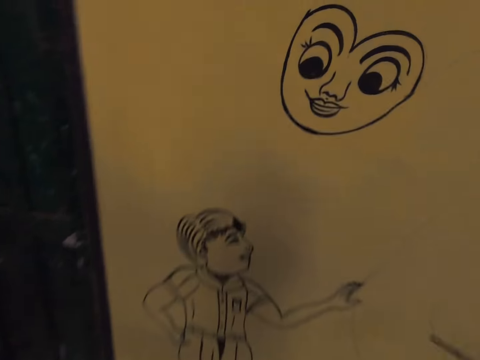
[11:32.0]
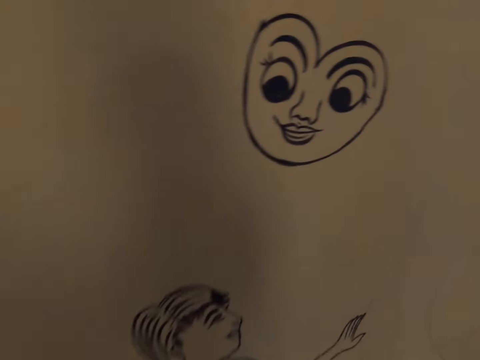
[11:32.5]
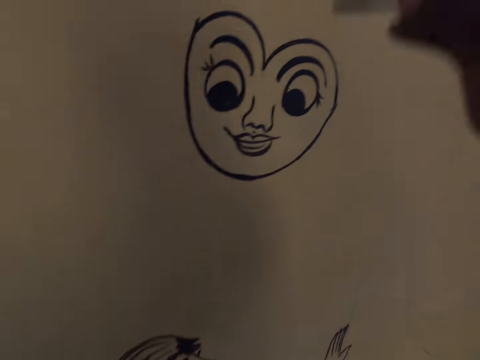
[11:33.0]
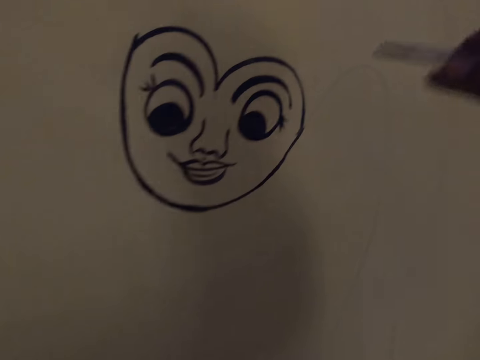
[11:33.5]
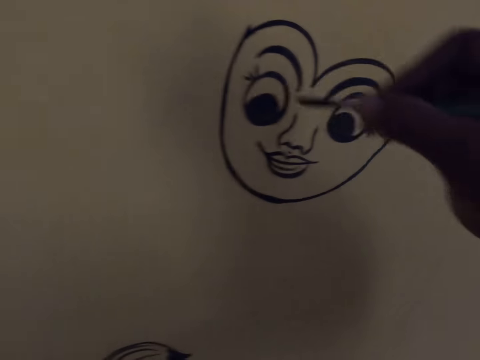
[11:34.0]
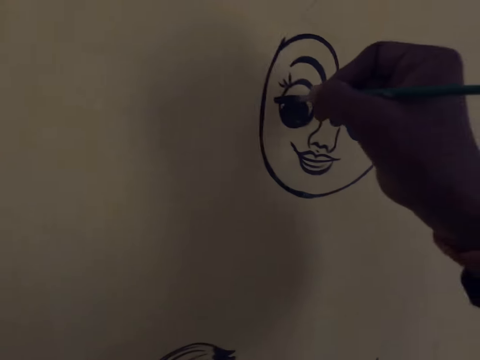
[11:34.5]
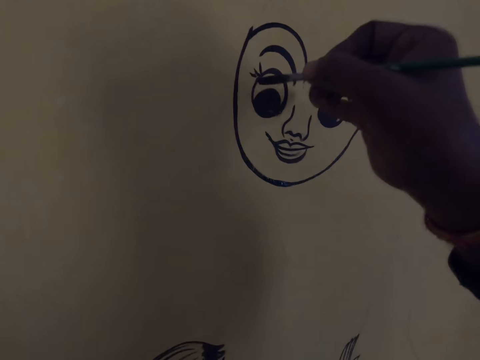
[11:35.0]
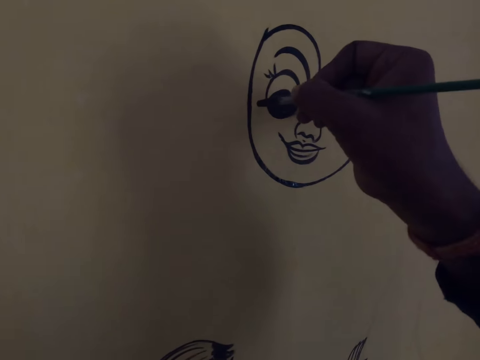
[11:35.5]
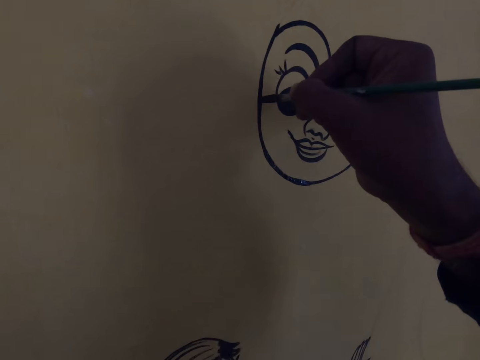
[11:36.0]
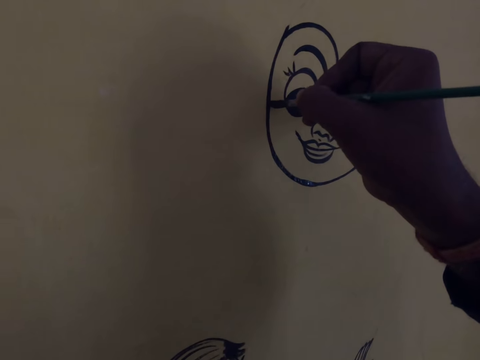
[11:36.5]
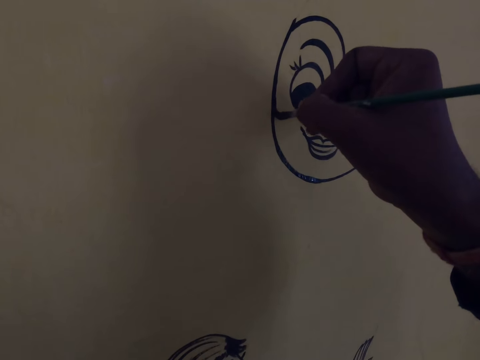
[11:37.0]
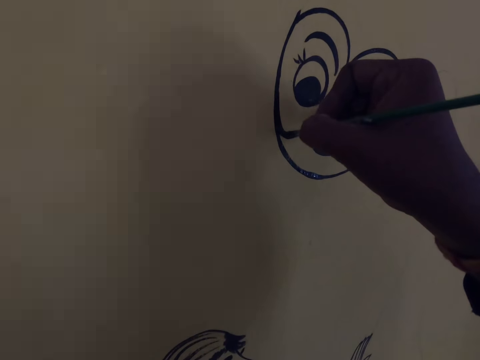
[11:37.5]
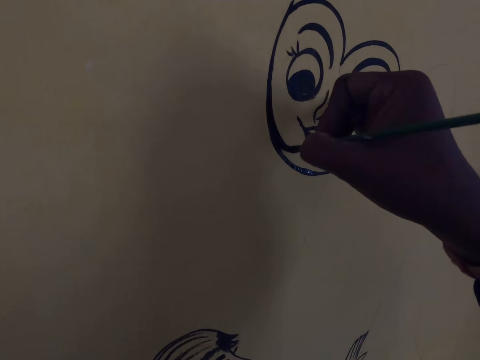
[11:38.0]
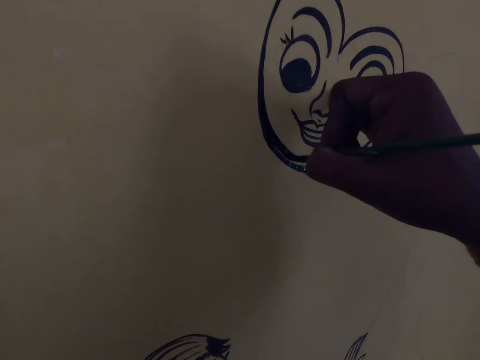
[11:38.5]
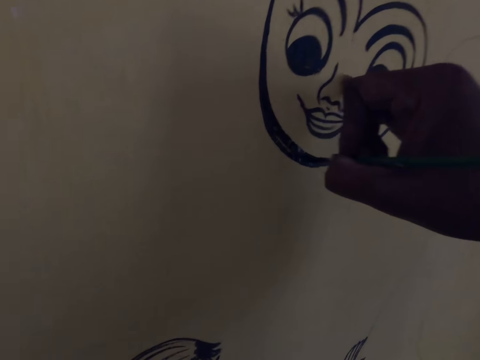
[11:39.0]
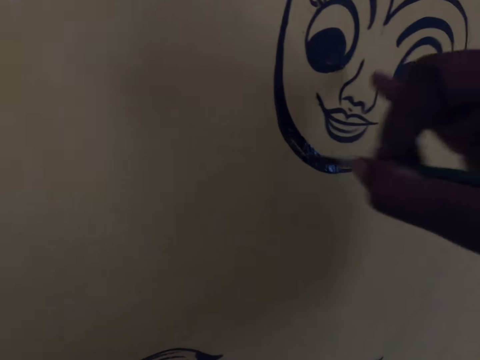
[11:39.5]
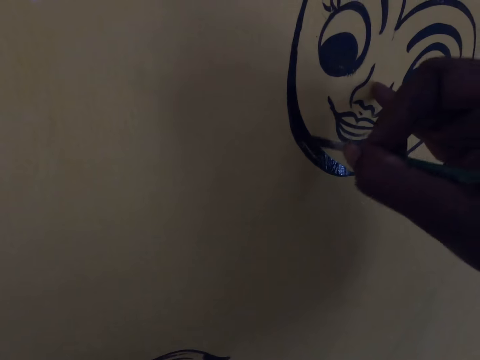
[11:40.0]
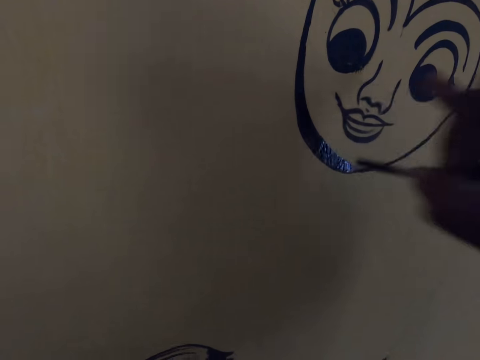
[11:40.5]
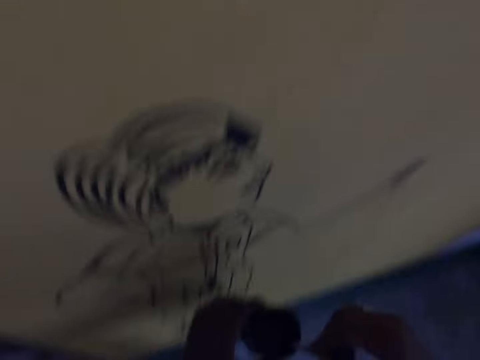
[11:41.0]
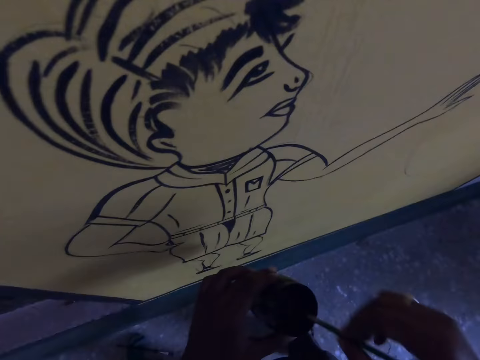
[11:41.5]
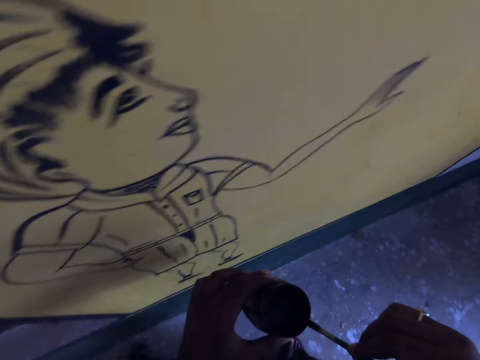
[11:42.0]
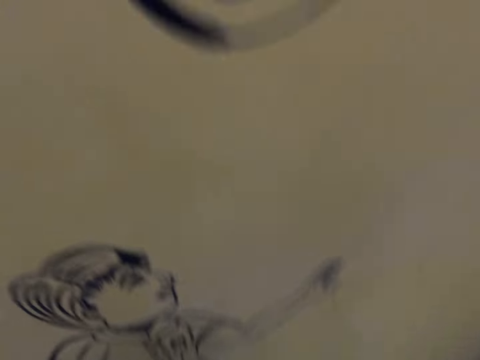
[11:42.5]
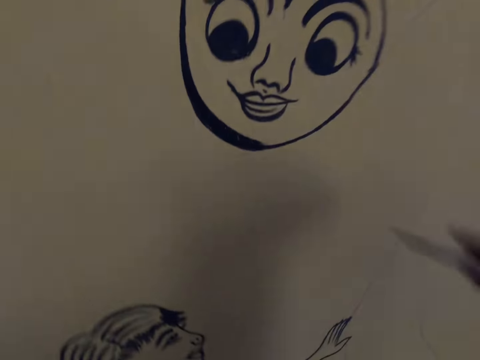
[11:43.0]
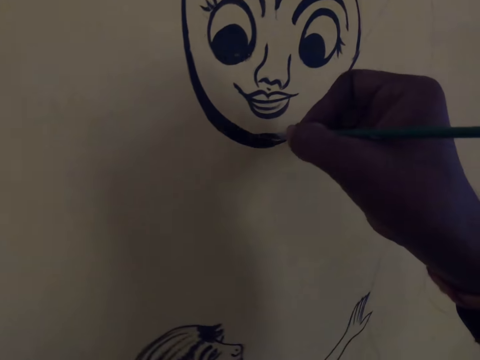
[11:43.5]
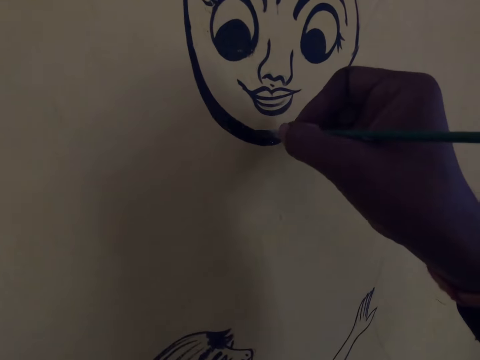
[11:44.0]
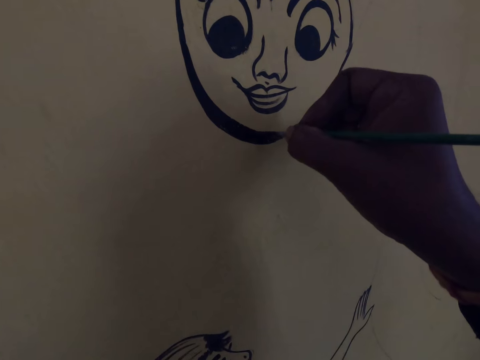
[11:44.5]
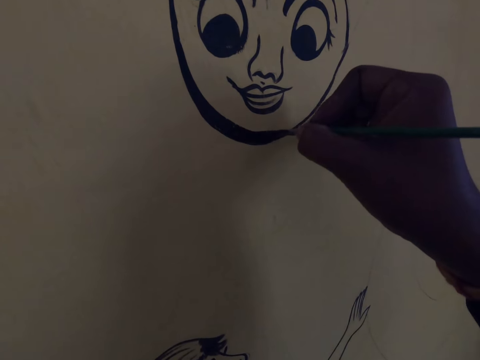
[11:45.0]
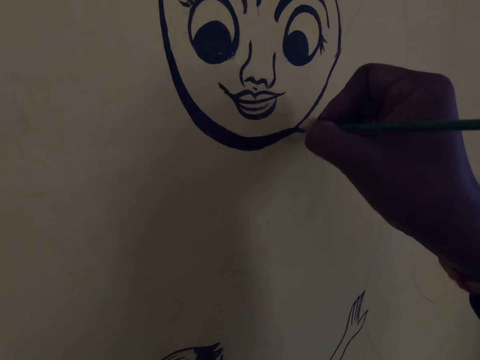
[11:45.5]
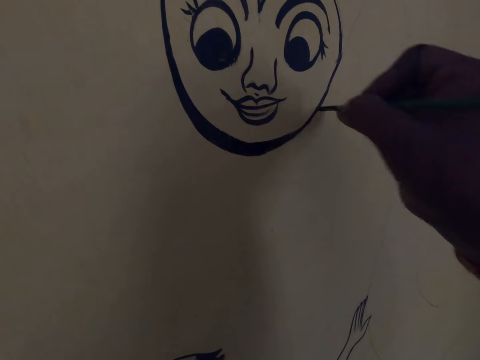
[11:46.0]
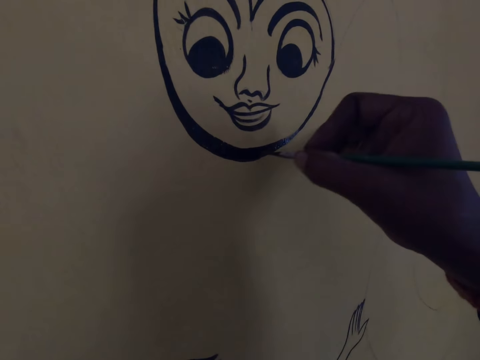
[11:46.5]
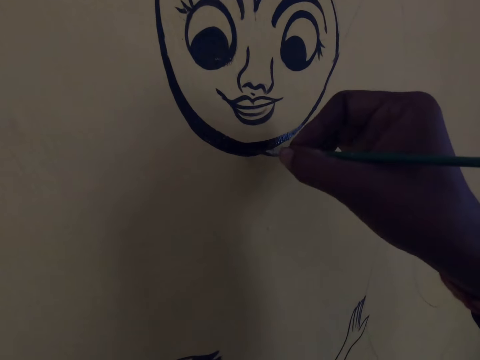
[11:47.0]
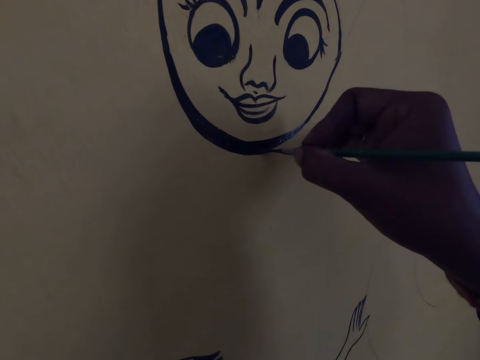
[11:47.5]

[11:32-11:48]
The camera wearer draws on the wall with the drawing brush and ink. They dip the drawing brush into the paint container. They draw on the wall with the drawing brush and ink.

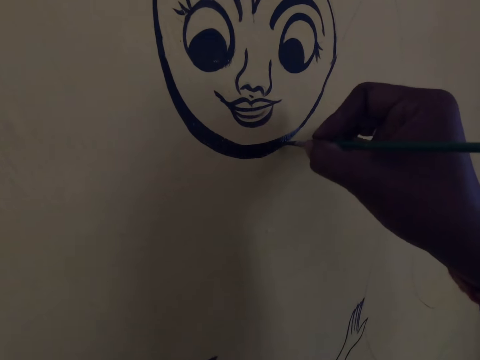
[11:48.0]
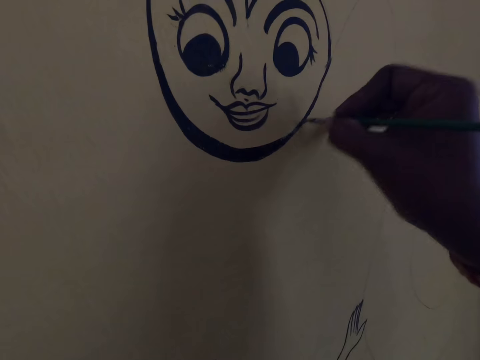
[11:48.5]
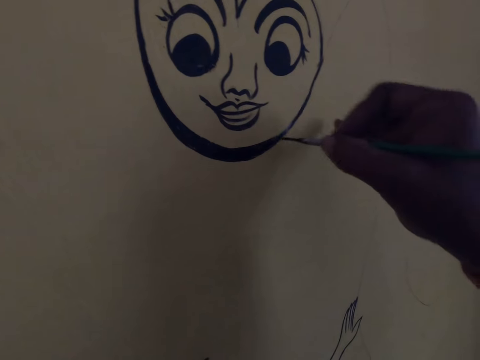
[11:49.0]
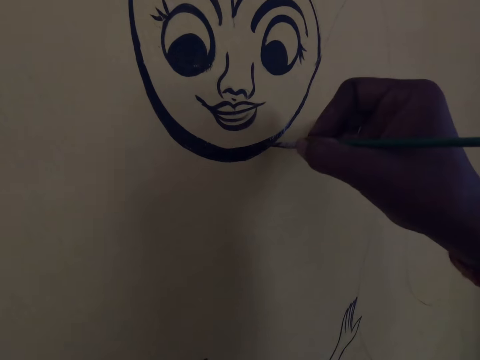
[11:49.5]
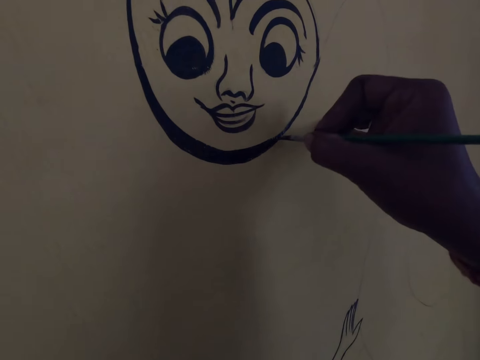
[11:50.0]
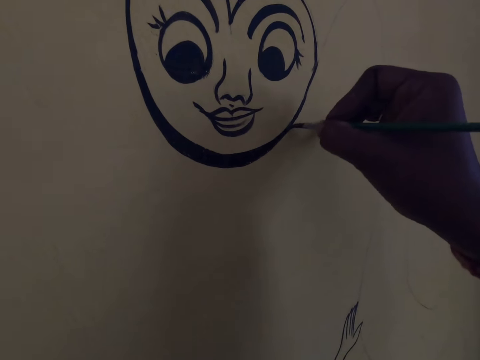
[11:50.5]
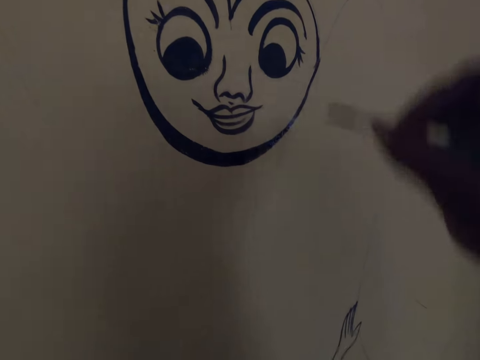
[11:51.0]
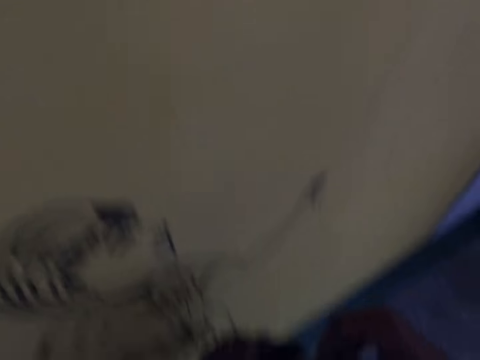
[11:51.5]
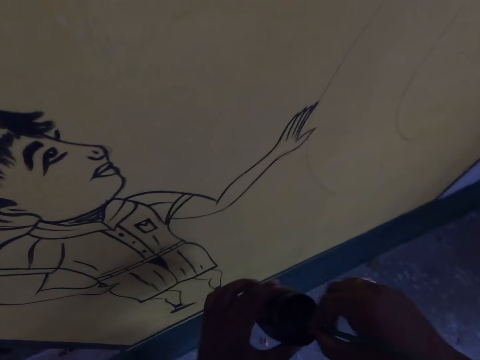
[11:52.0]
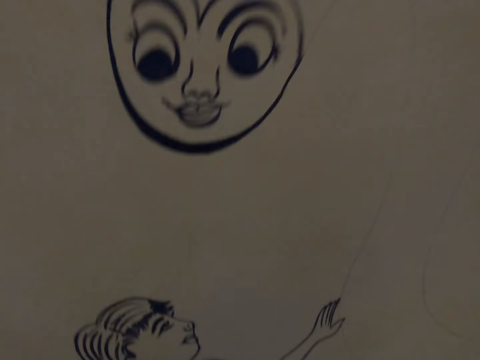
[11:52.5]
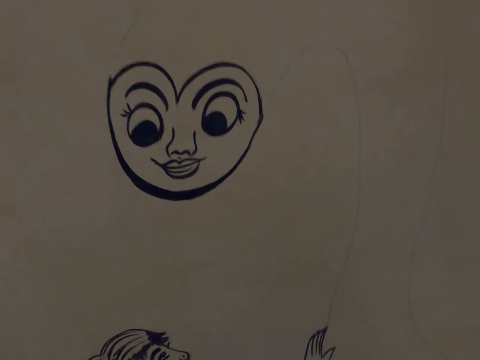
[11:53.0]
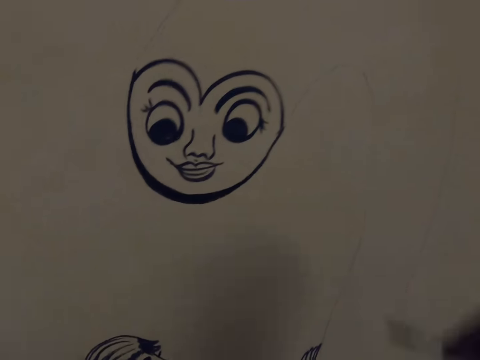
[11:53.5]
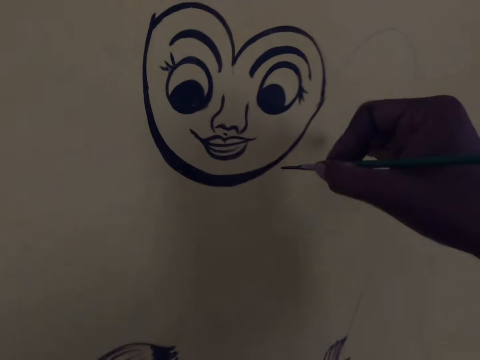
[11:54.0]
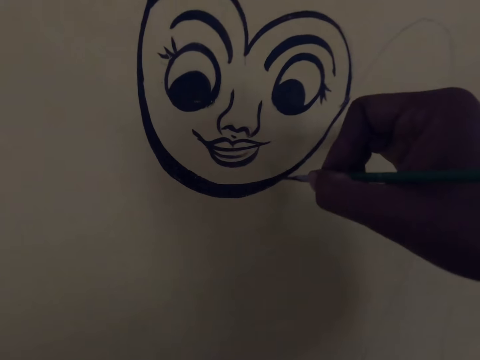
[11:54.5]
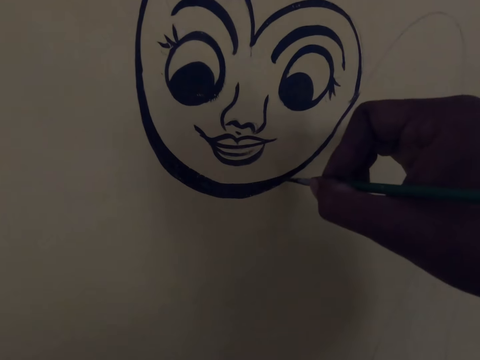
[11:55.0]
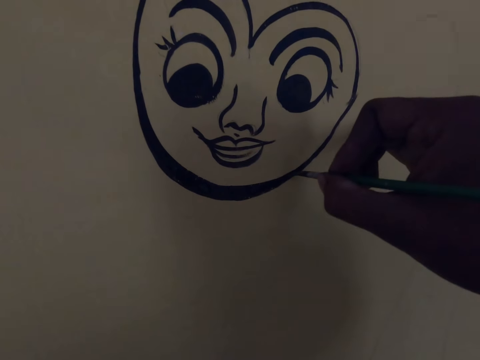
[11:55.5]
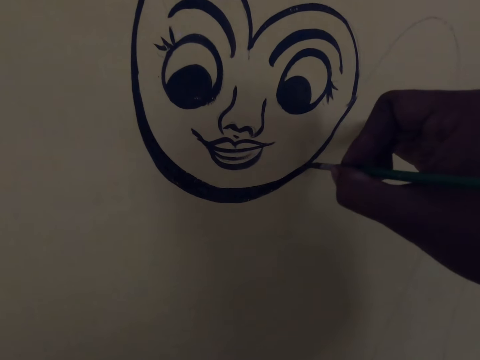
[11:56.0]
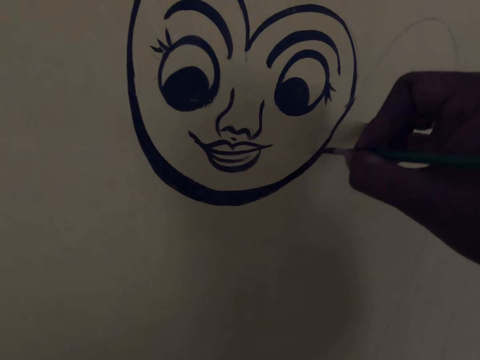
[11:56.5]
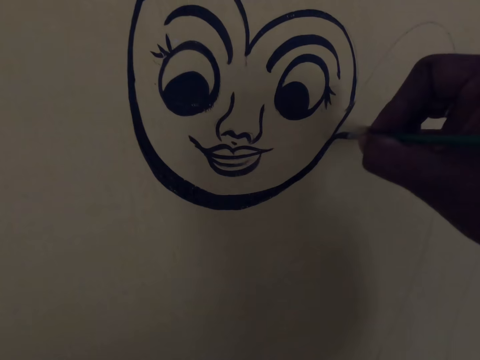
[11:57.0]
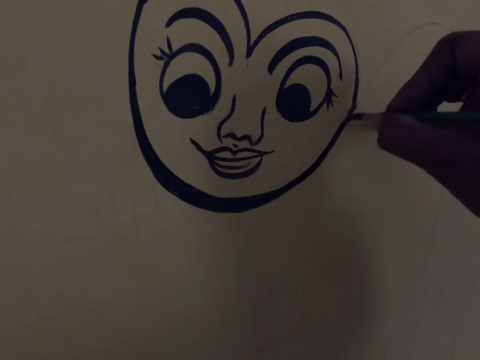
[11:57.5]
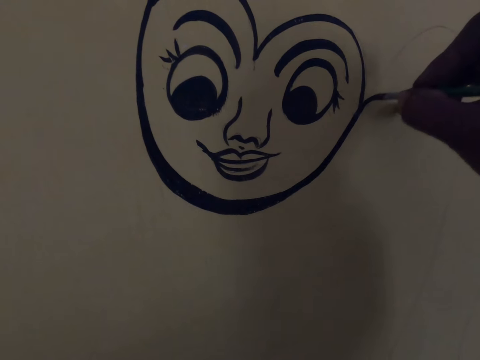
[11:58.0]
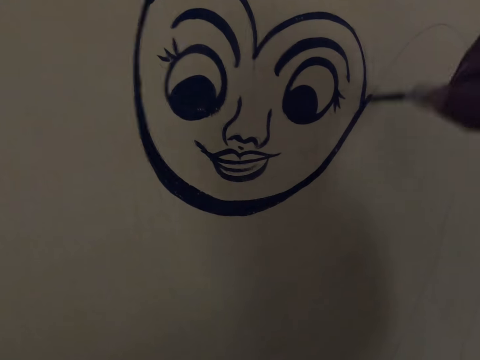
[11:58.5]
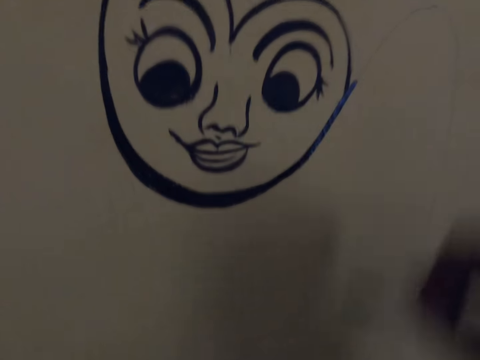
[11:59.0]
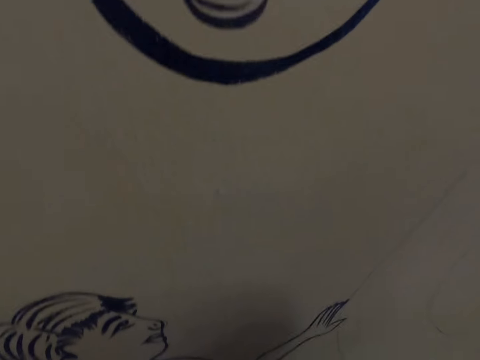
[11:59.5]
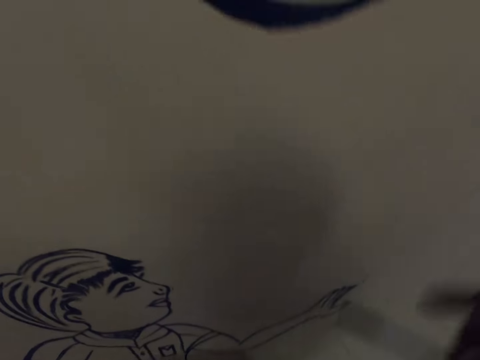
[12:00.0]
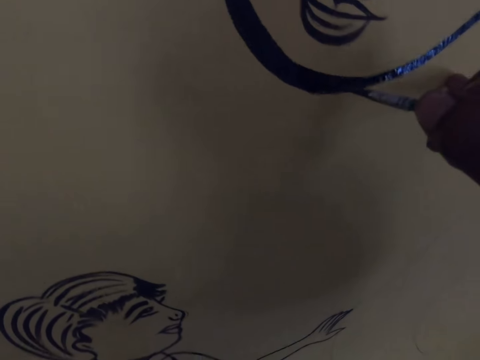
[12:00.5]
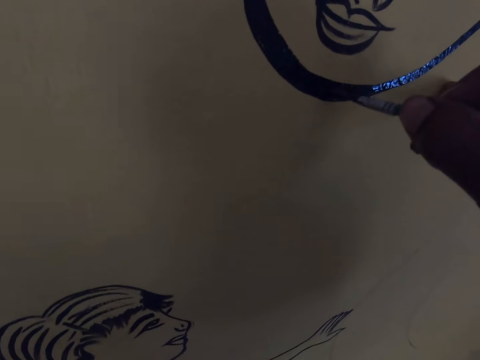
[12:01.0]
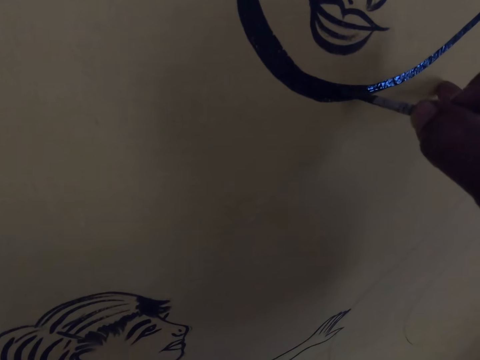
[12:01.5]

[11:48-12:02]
The camera wearer dips the drawing brush into the paint container. They draw on the wall with the drawing brush. They dip the drawing brush into the paint container. They draw on the wall with the drawing brush.
